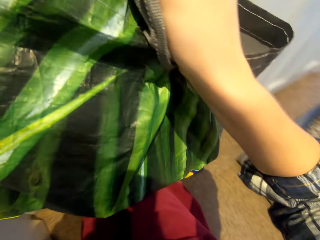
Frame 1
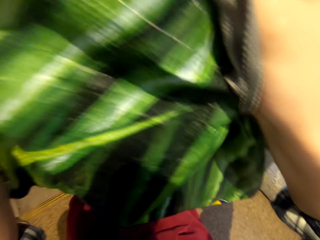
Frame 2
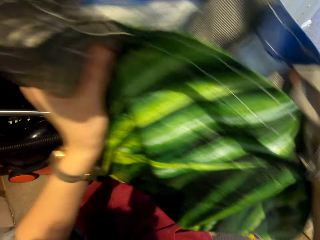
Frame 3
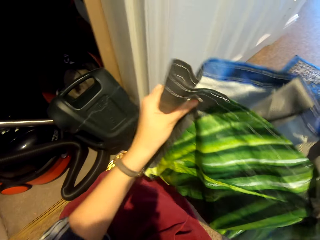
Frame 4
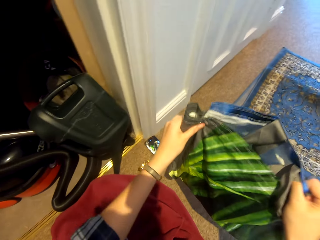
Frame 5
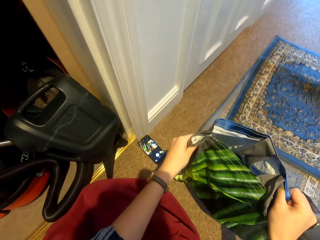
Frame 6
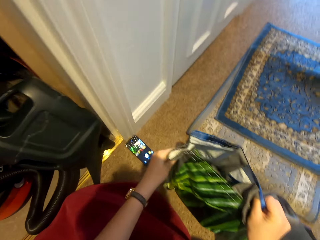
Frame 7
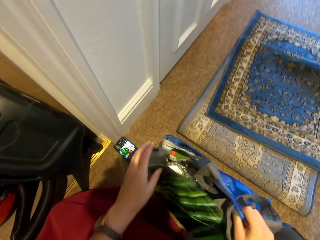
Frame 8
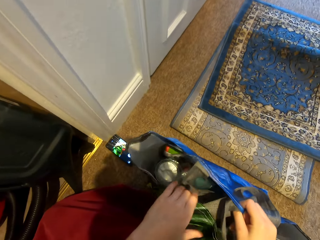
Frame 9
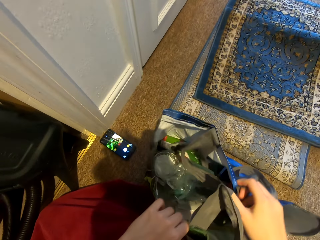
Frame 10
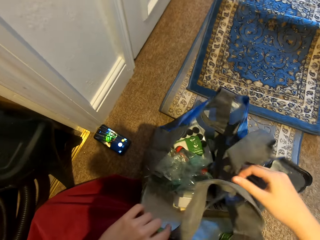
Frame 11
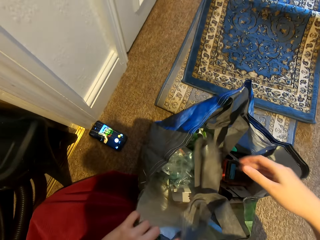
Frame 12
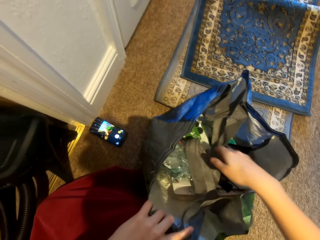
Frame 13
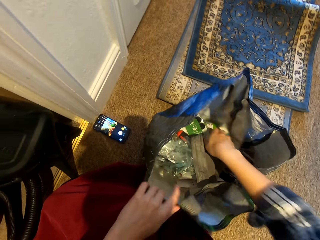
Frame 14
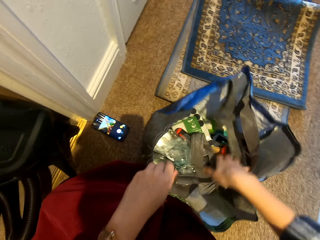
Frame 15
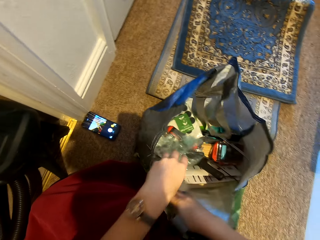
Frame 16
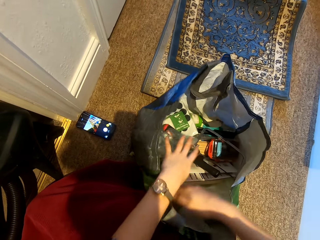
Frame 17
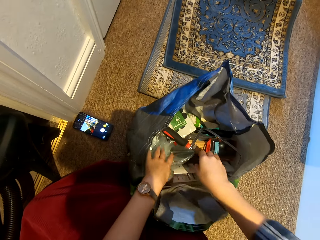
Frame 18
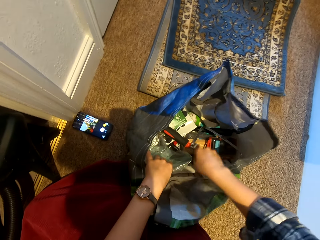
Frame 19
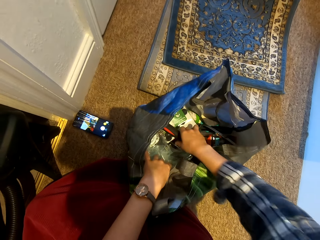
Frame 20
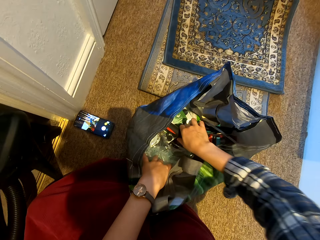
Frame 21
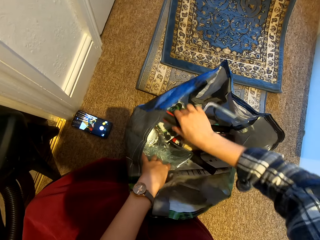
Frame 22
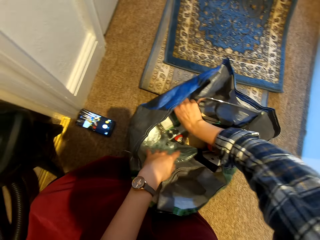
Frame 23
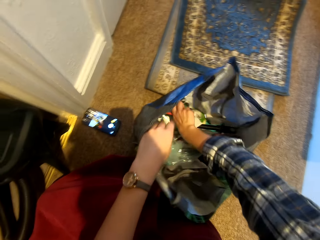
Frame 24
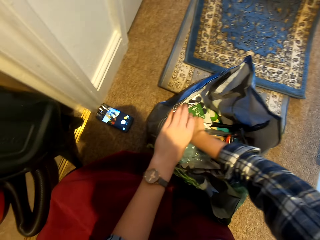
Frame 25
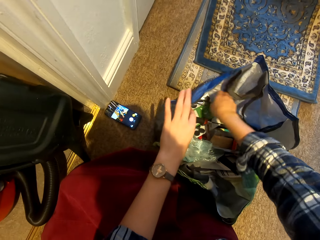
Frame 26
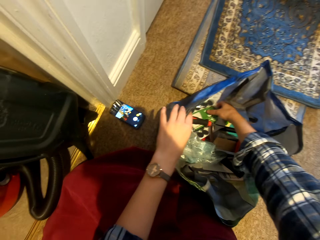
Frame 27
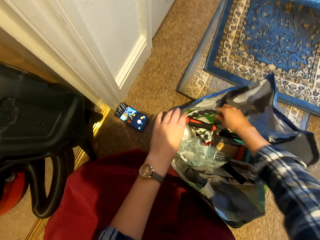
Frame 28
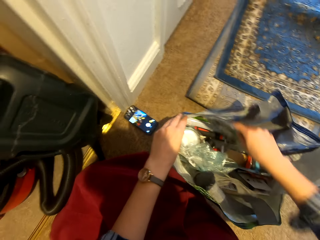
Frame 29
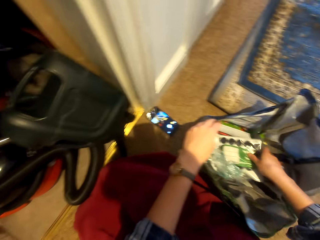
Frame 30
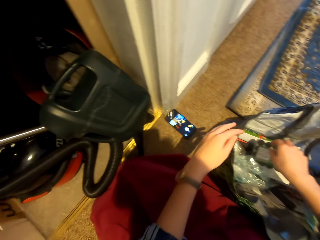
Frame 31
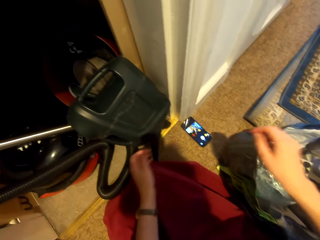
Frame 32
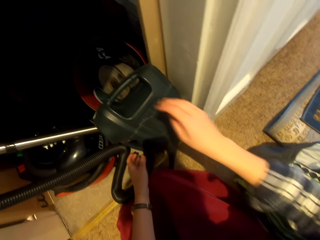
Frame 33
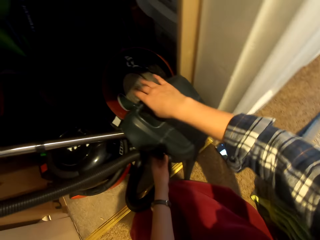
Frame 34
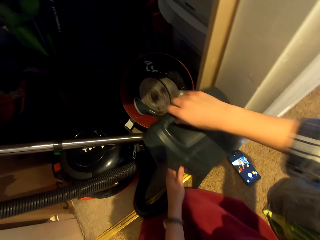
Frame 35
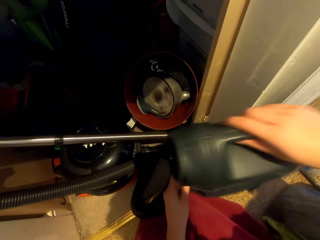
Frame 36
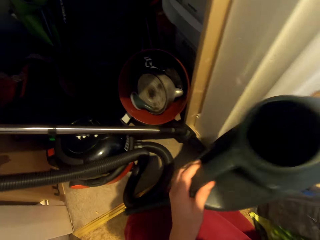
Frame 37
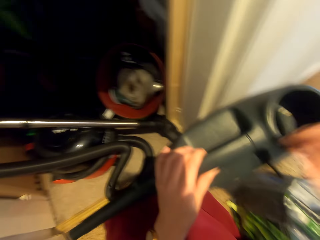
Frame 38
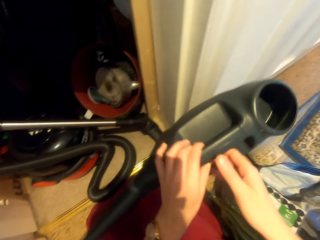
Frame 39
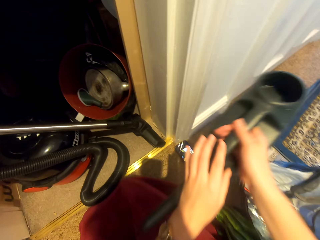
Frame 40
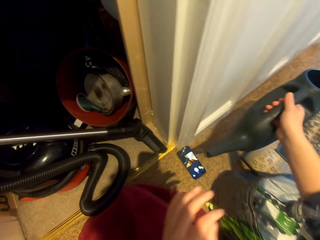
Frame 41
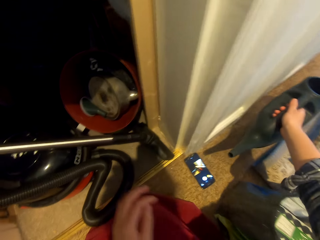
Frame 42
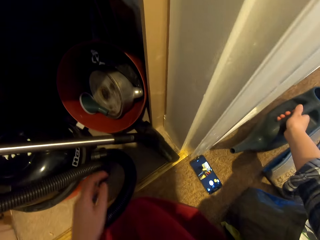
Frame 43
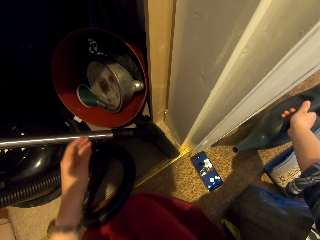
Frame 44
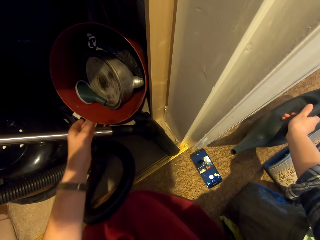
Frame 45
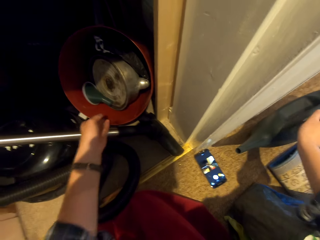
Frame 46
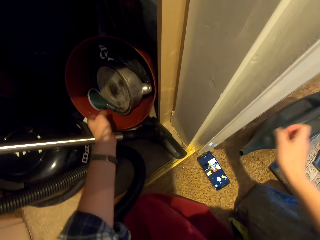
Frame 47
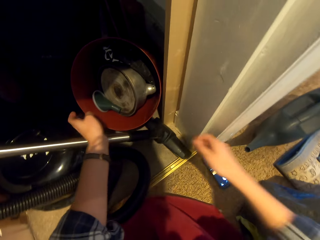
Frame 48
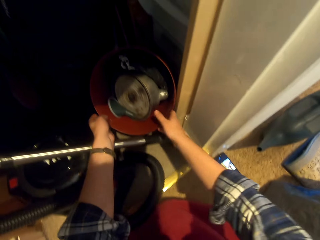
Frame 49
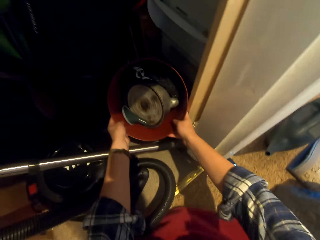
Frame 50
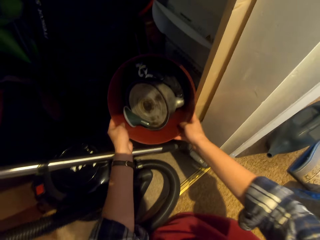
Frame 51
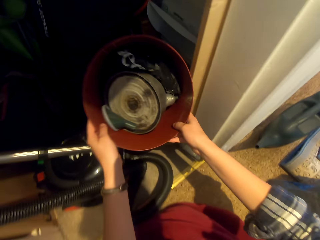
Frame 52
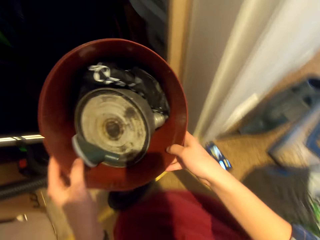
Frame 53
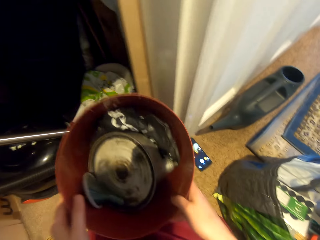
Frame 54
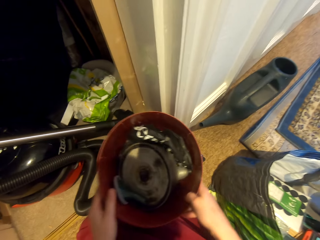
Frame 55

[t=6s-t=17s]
The camera wearer puts the carrier bag on the floor. They touch the things inside the bag. They remove the jerrycan pump from the wall drawer. They put the jerrycan pump on the floor. They remove the bucket from the wall drawer.

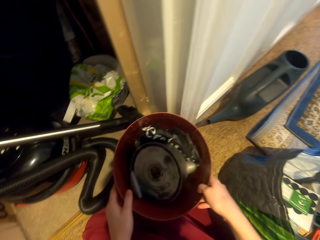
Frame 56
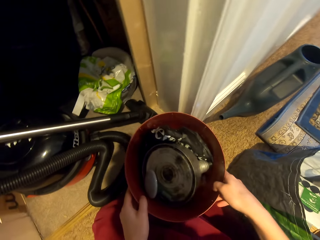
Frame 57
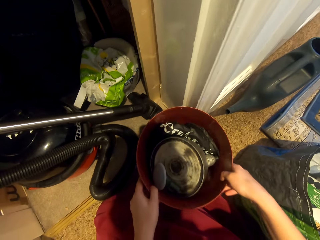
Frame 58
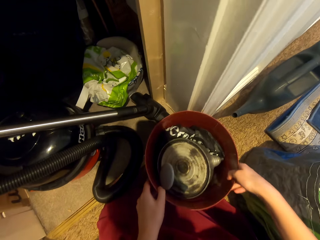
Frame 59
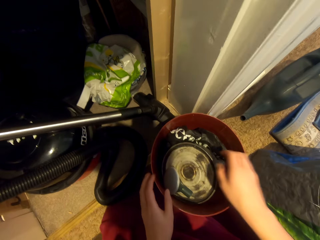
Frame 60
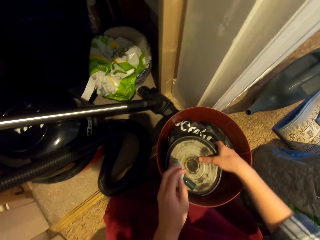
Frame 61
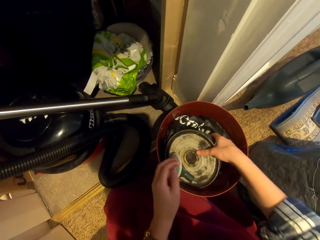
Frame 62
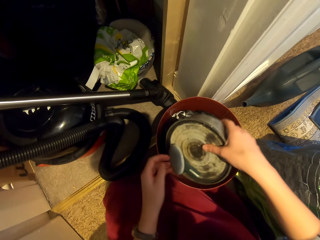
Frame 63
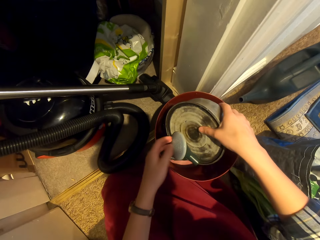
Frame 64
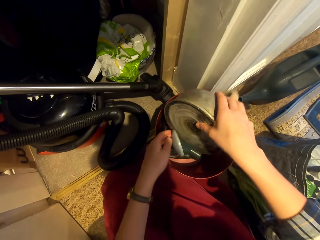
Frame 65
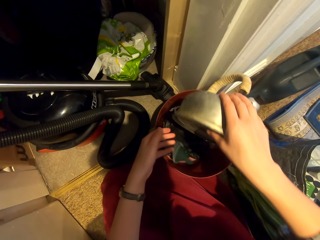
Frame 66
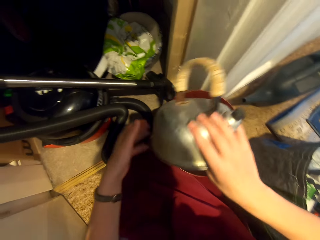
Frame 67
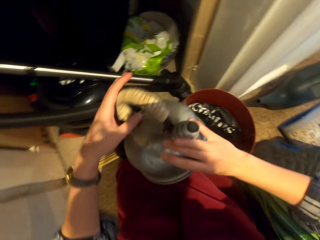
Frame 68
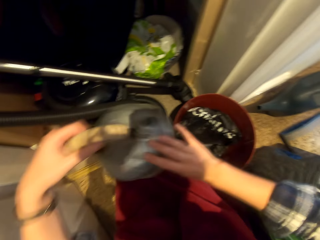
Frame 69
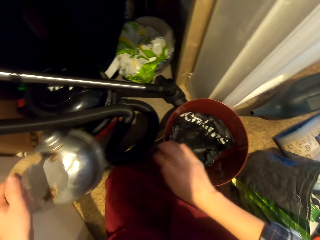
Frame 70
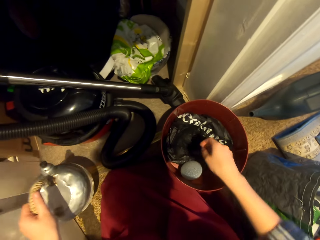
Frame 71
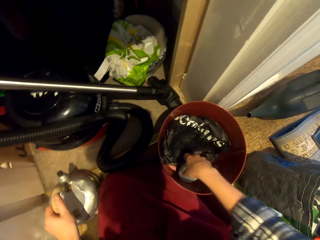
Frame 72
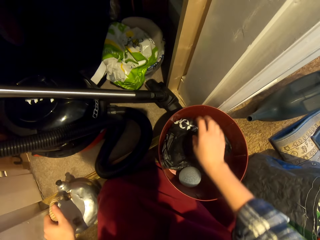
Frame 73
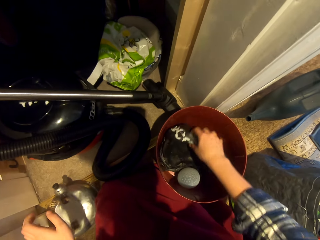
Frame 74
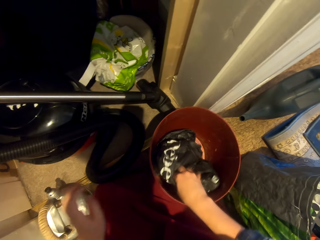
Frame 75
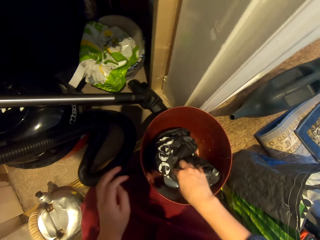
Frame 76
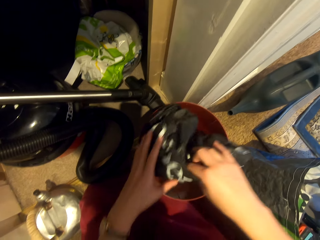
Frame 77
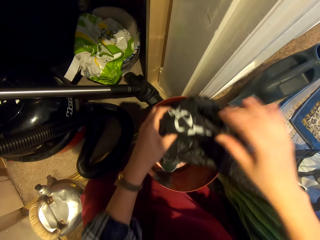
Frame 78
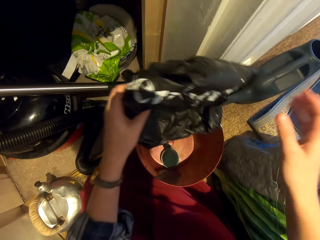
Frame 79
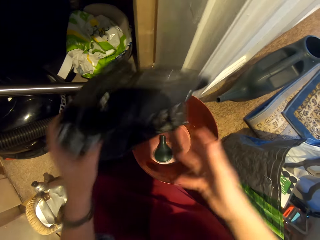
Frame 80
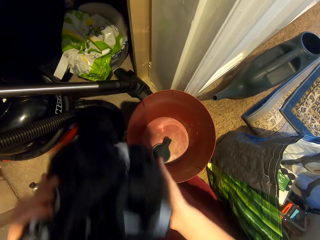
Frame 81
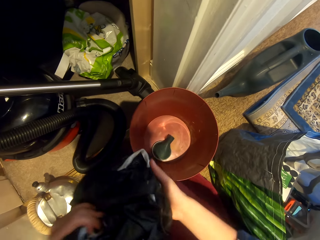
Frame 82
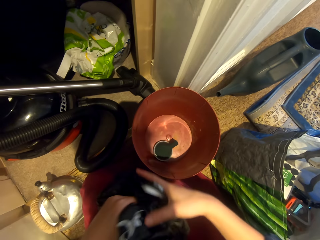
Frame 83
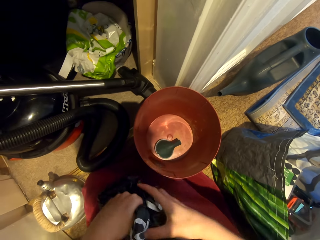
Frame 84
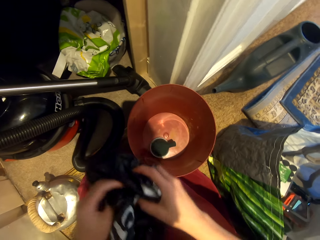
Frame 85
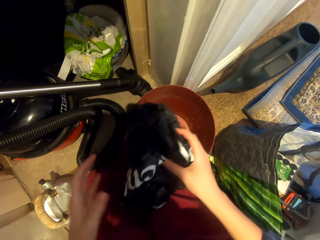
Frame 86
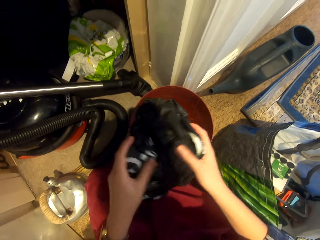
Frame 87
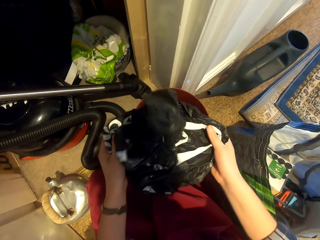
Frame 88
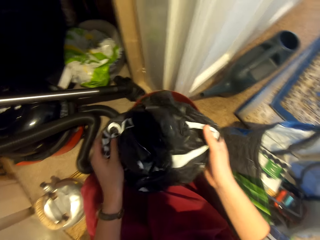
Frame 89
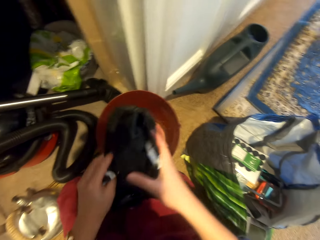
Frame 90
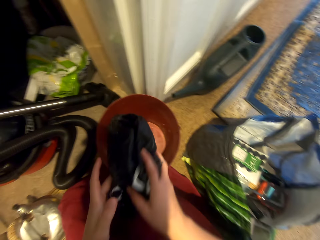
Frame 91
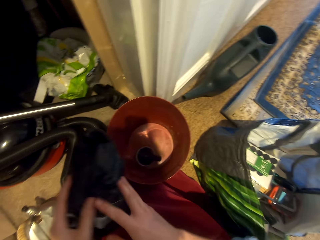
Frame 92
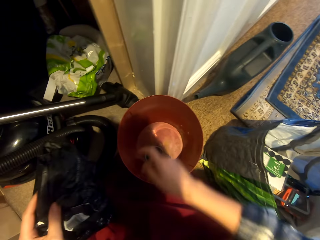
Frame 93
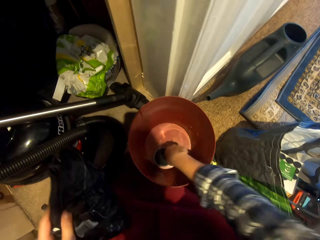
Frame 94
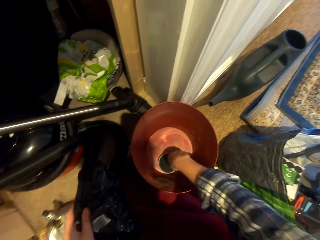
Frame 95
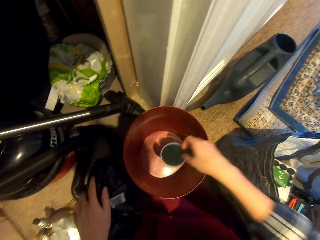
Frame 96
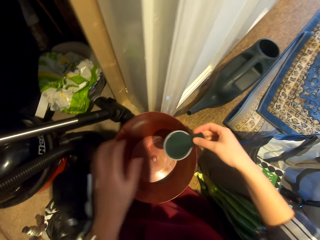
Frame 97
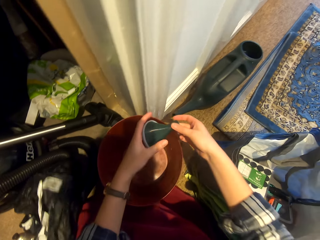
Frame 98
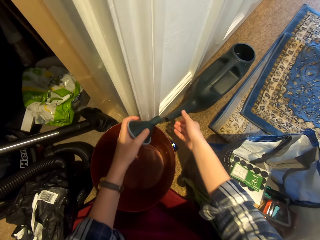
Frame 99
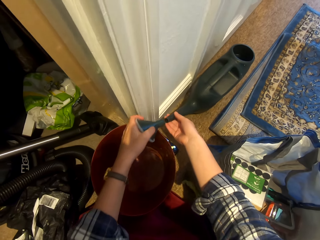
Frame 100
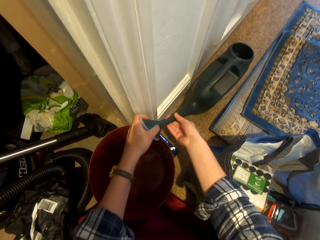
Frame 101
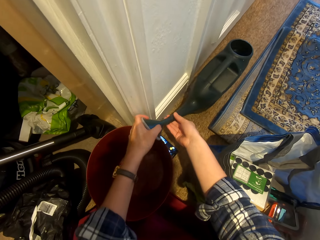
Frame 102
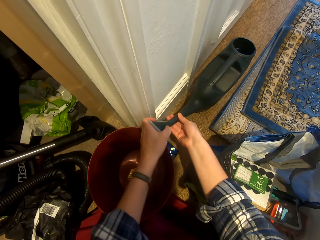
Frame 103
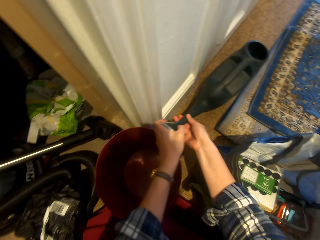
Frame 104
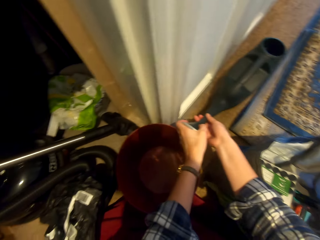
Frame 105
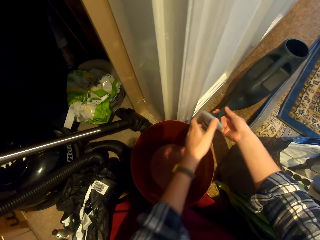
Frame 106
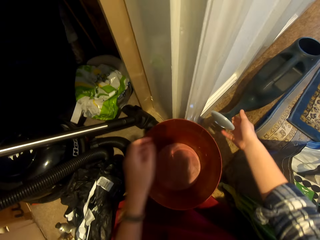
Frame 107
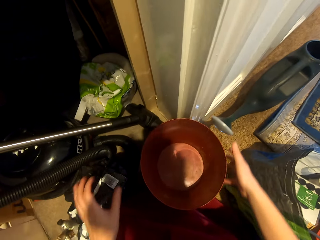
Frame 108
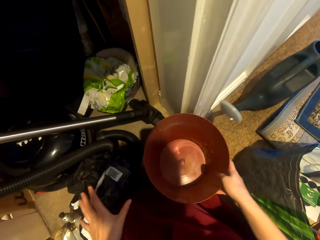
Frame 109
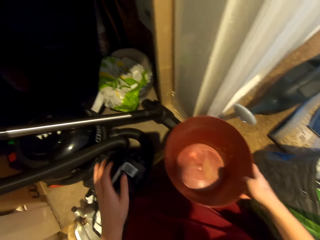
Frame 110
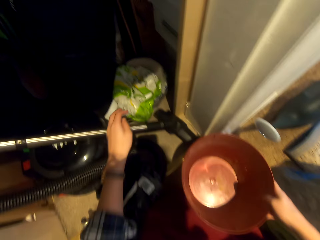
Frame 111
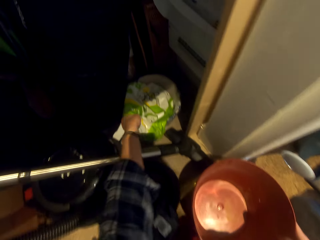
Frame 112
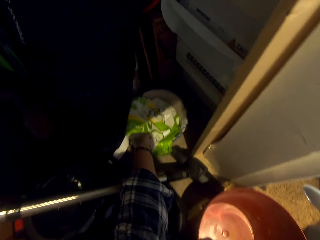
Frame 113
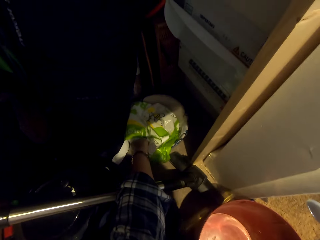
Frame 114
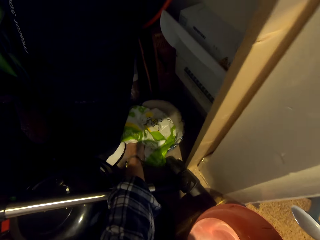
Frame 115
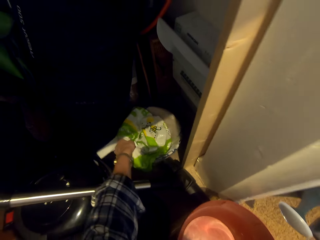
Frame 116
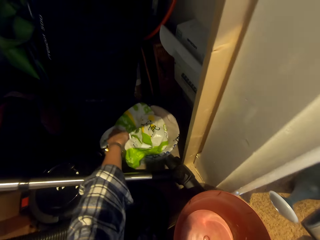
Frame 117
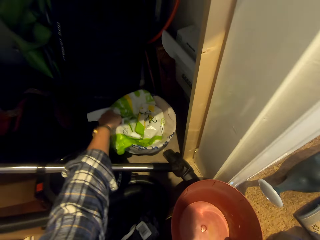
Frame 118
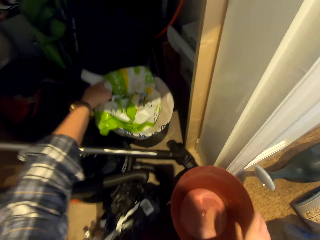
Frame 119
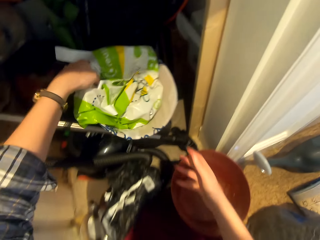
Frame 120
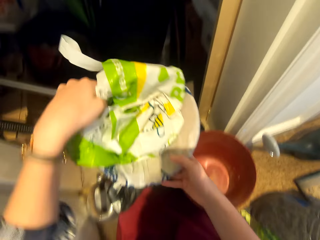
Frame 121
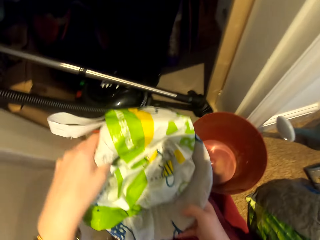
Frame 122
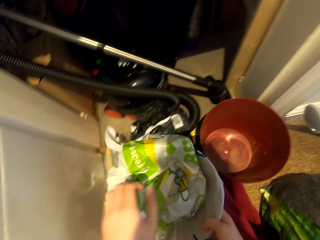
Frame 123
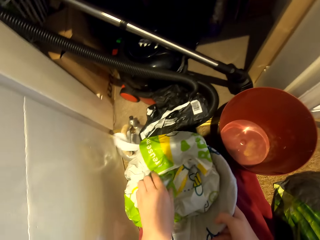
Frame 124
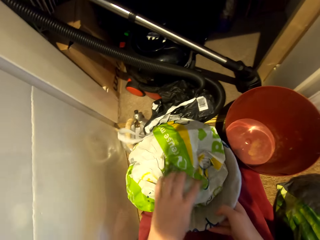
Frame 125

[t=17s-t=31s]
The camera wearer puts the bucket on the floor. They remove the kettle from the bucket. They hold the kettle with the other hand. They put the kettle down. They remove the polythene or bag from the bucket. They hold the bag with the other hand. They hold the bag. They spread the bag. They remove a hand from the bag. They remove the funnel from the bucket. They connect the funnel on the jerrycan pump. They lift the bucket. They pick up a flower pot. They remove the polythene with something.
